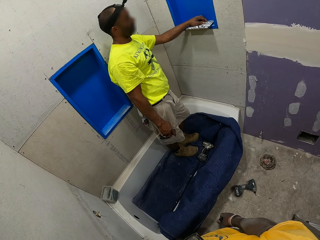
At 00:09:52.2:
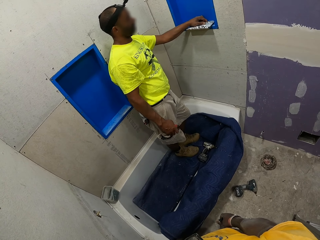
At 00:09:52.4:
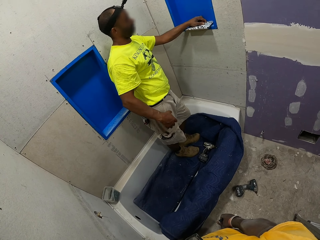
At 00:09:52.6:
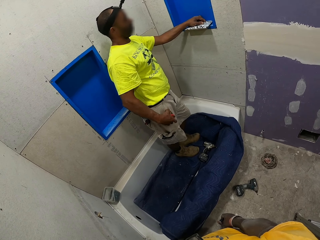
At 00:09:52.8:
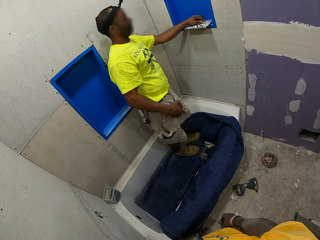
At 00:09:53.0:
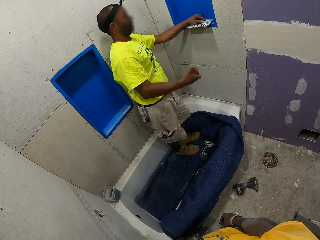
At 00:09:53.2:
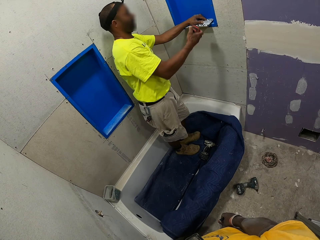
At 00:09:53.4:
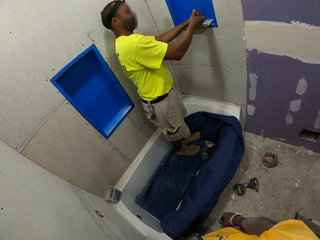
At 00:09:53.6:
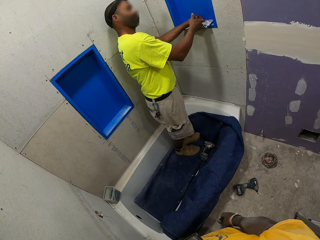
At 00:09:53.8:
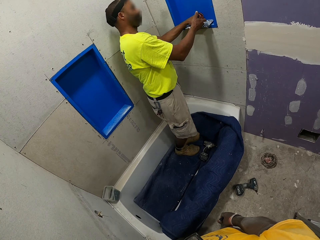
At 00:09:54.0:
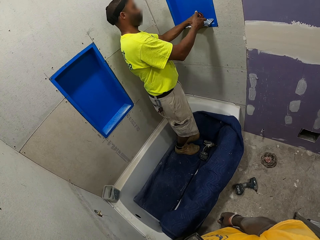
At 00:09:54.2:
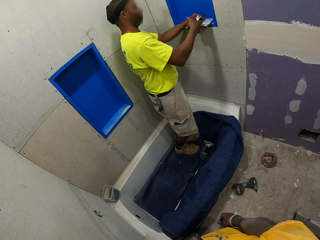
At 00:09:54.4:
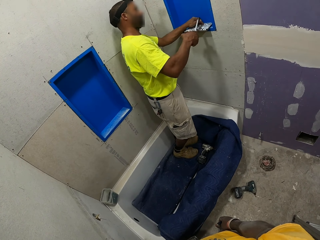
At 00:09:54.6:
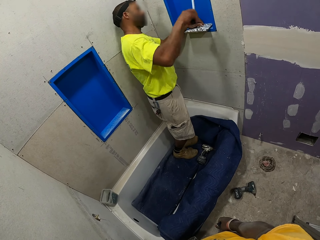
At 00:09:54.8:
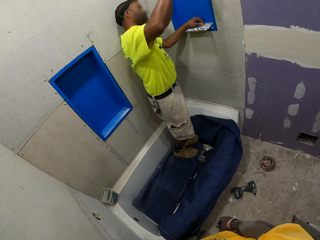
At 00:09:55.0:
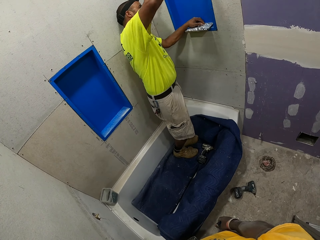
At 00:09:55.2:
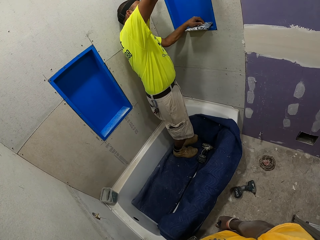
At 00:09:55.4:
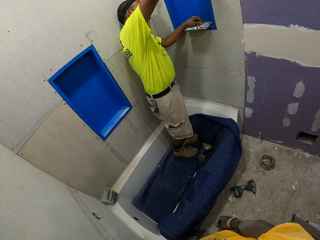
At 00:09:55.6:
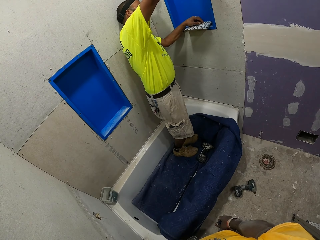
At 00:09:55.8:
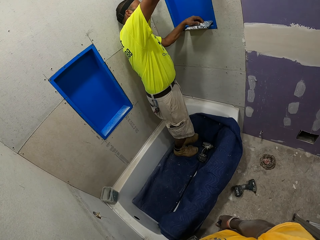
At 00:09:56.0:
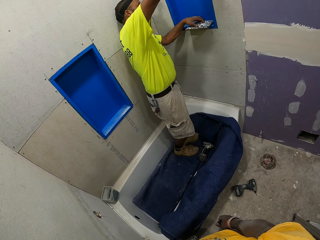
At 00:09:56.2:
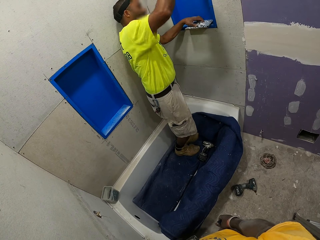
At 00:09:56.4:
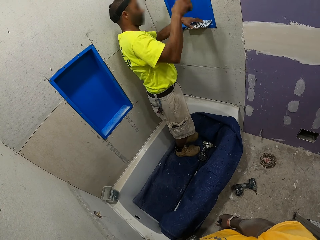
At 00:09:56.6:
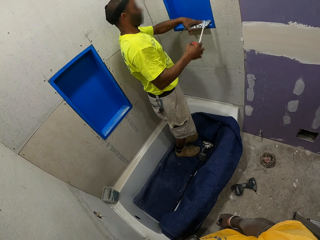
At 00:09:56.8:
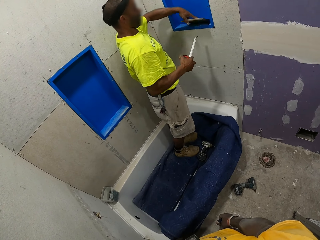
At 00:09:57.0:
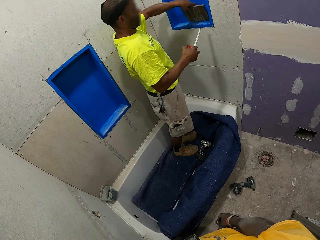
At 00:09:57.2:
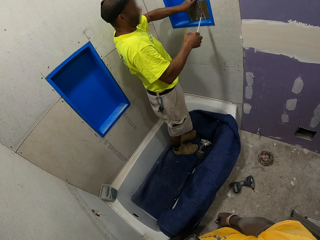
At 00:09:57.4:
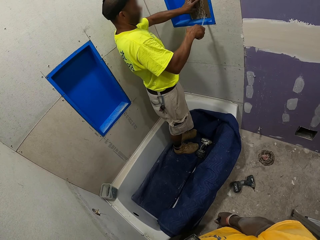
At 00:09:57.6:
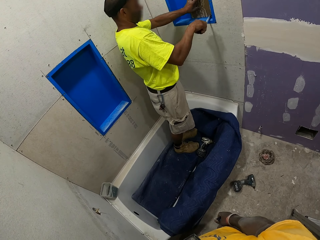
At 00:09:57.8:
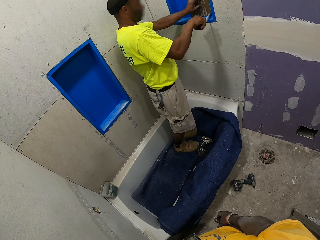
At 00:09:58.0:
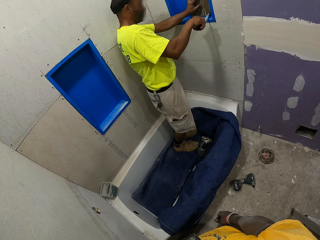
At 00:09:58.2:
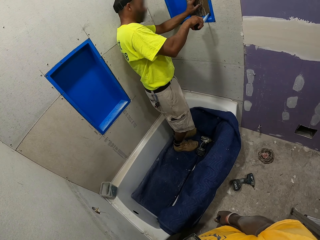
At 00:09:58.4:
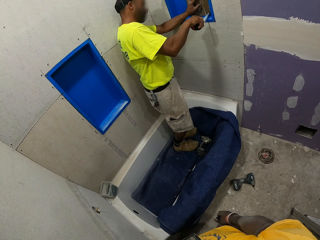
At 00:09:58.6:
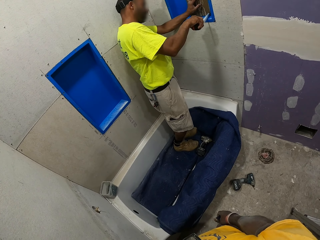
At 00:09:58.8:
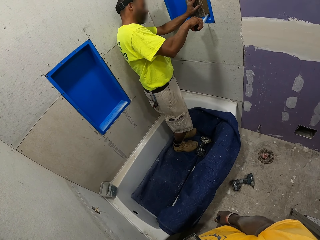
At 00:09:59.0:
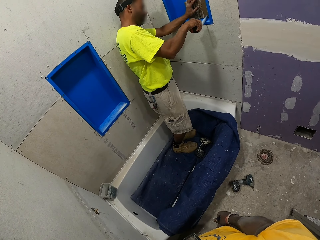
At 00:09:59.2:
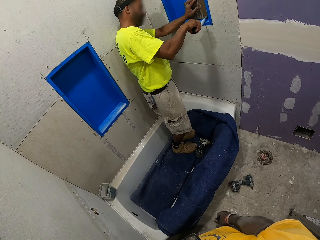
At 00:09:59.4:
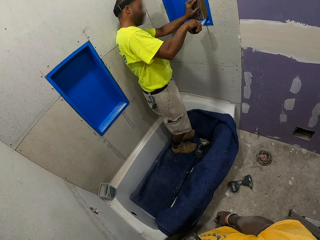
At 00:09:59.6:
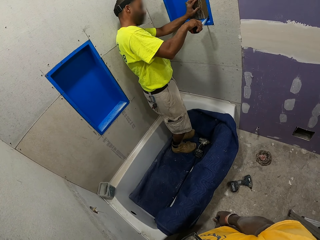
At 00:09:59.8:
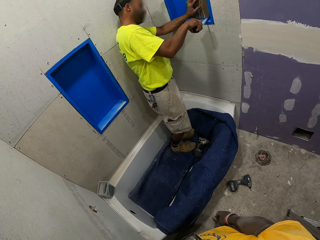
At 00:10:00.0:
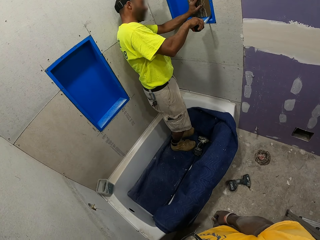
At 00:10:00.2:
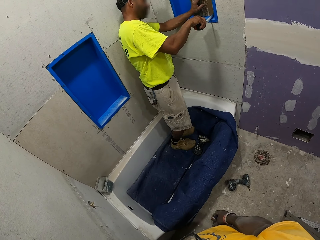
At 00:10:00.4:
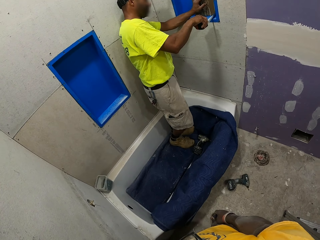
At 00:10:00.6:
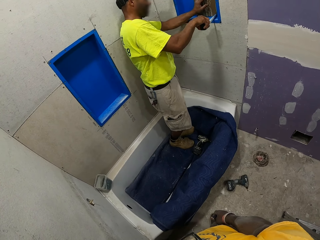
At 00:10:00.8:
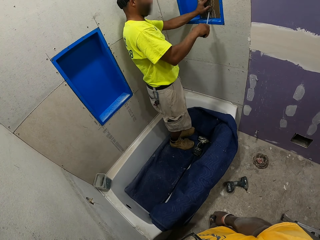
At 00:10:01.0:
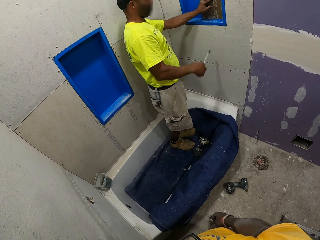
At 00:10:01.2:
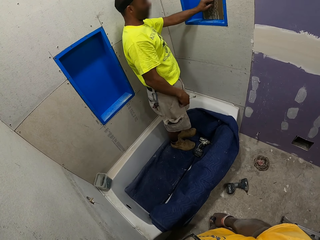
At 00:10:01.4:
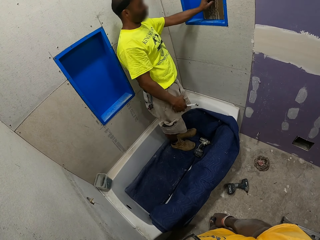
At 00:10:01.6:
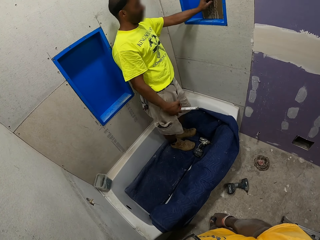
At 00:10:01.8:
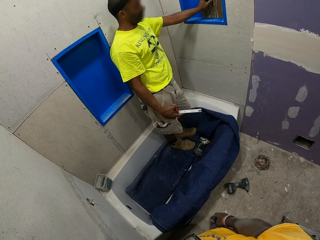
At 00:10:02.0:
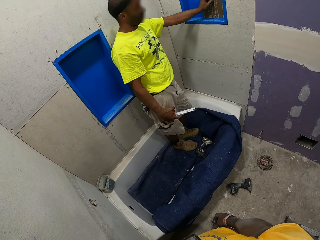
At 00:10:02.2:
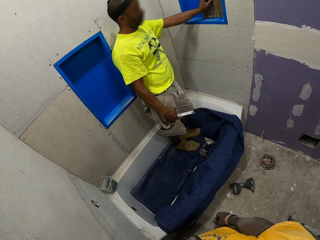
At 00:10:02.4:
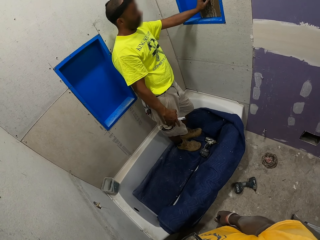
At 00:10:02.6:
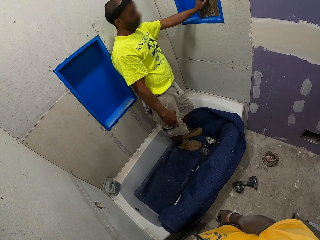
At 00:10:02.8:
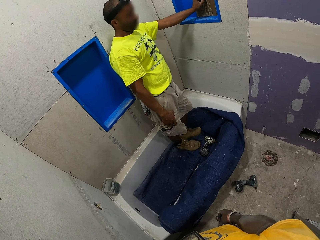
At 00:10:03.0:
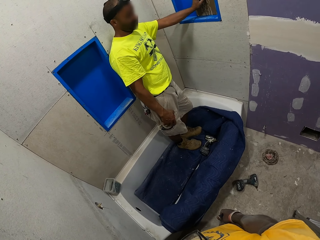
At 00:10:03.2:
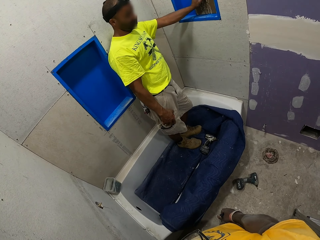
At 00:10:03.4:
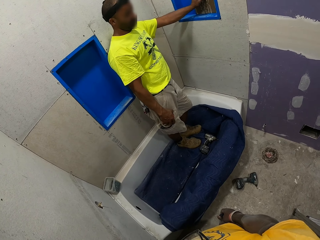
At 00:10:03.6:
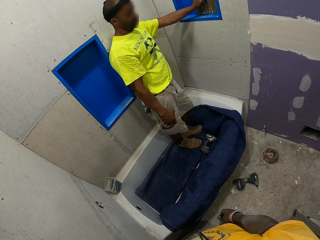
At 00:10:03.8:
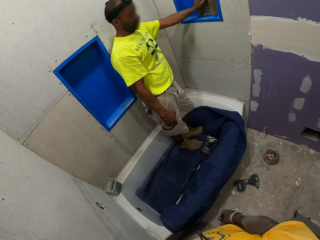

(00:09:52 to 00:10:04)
A man places something on the window. The camera wearer does something on top of the window. The man measures the window.

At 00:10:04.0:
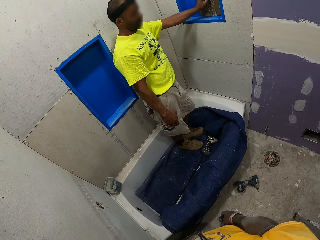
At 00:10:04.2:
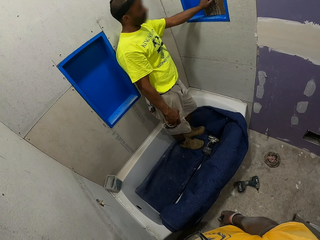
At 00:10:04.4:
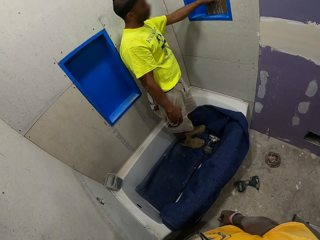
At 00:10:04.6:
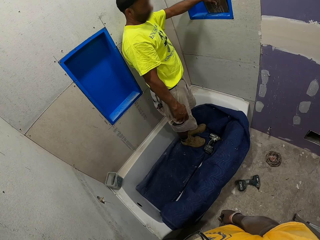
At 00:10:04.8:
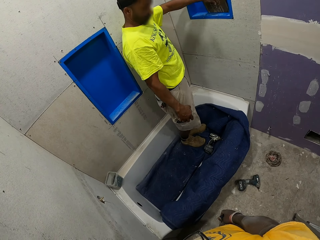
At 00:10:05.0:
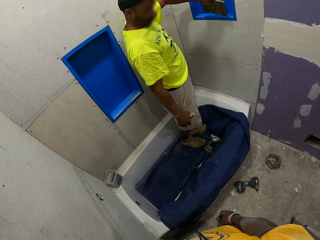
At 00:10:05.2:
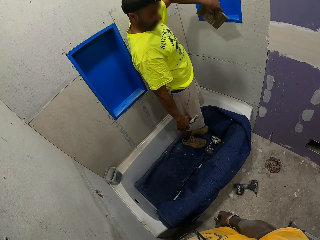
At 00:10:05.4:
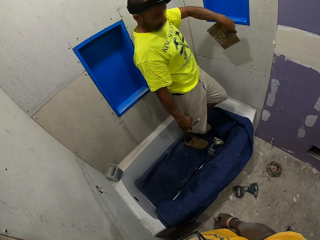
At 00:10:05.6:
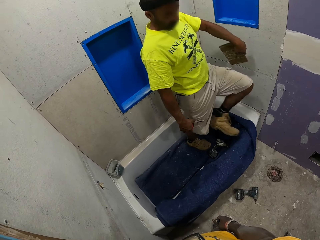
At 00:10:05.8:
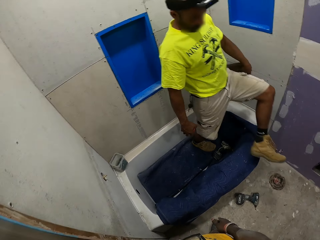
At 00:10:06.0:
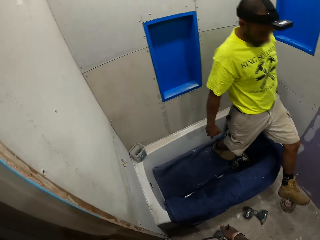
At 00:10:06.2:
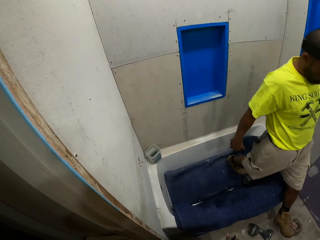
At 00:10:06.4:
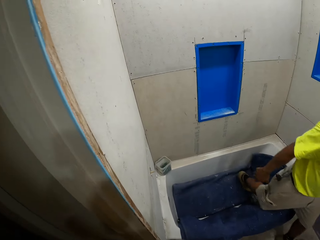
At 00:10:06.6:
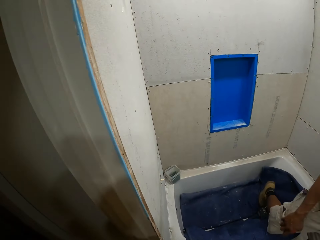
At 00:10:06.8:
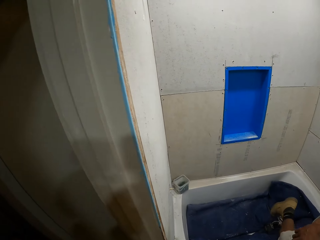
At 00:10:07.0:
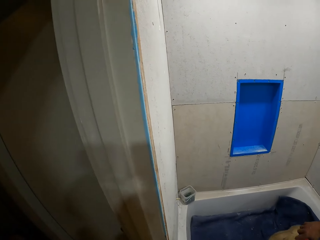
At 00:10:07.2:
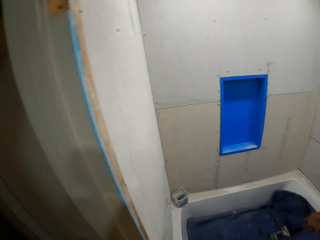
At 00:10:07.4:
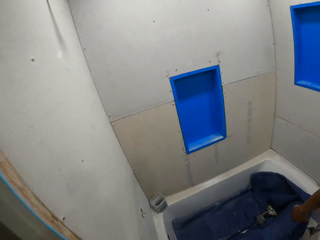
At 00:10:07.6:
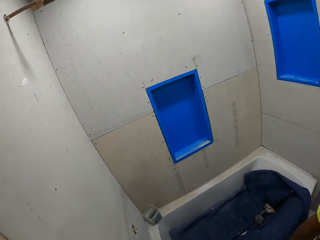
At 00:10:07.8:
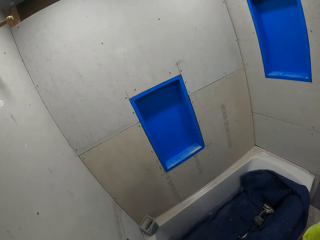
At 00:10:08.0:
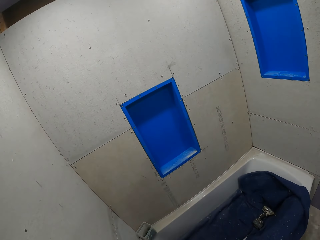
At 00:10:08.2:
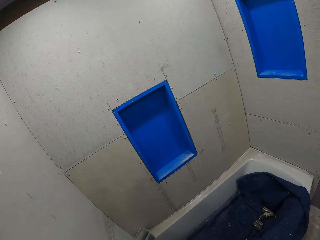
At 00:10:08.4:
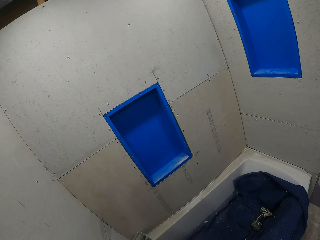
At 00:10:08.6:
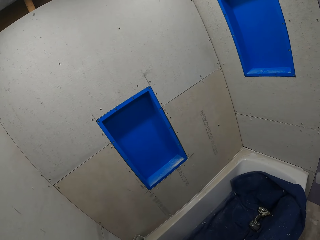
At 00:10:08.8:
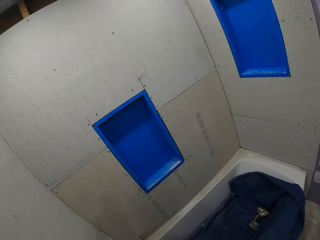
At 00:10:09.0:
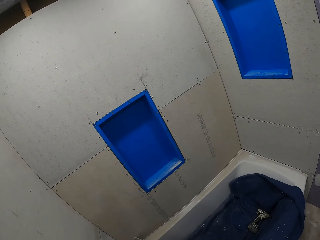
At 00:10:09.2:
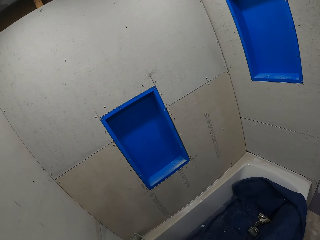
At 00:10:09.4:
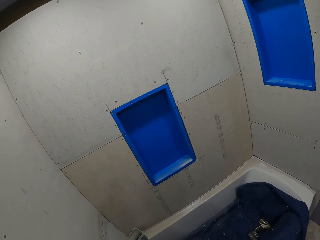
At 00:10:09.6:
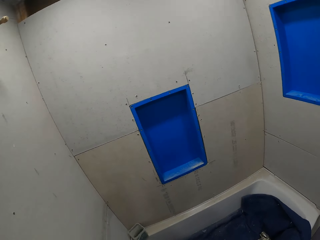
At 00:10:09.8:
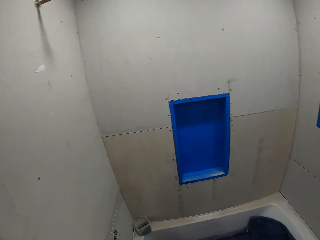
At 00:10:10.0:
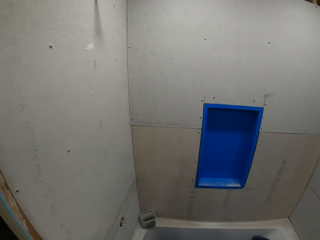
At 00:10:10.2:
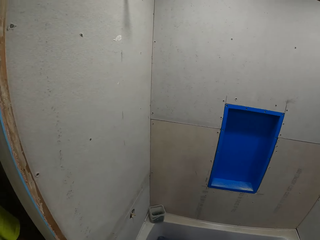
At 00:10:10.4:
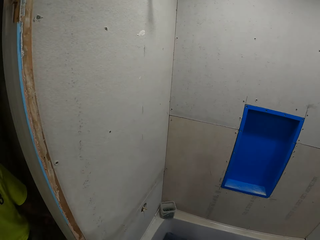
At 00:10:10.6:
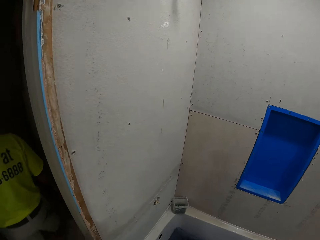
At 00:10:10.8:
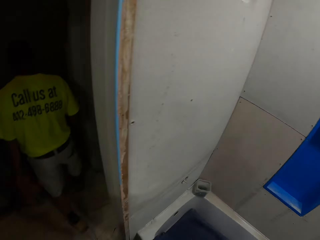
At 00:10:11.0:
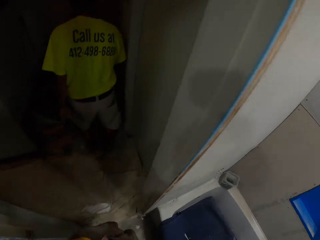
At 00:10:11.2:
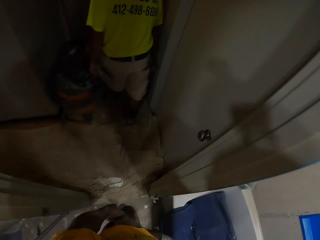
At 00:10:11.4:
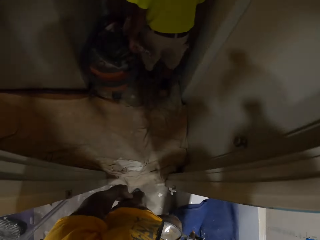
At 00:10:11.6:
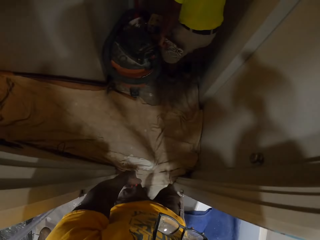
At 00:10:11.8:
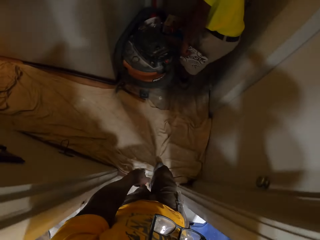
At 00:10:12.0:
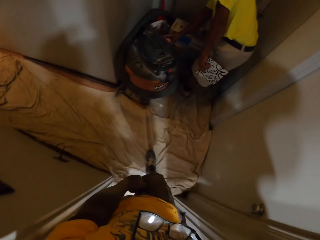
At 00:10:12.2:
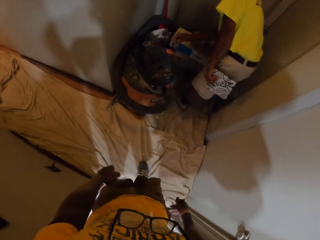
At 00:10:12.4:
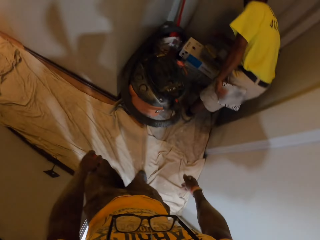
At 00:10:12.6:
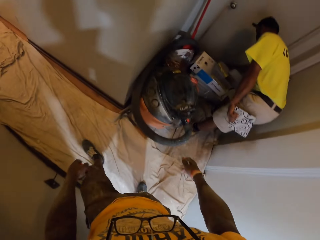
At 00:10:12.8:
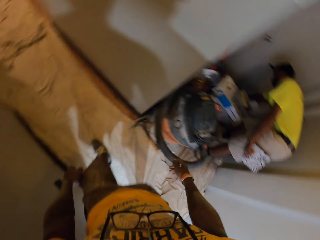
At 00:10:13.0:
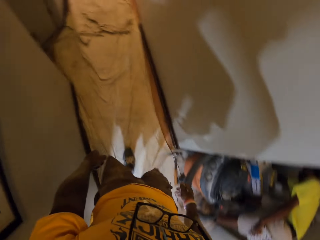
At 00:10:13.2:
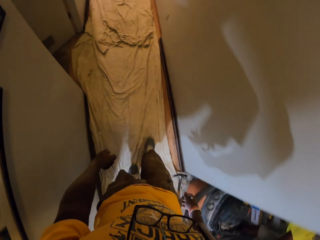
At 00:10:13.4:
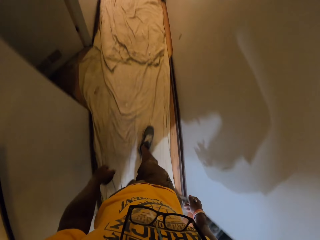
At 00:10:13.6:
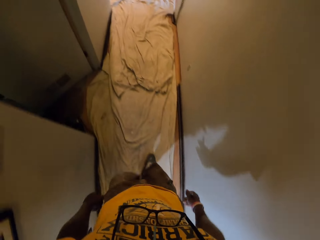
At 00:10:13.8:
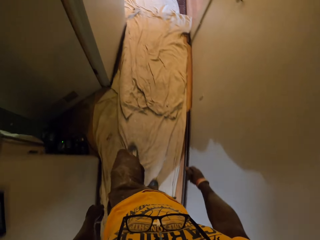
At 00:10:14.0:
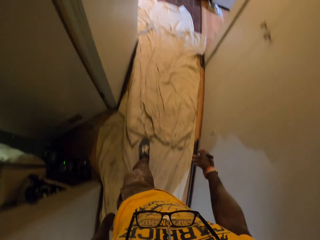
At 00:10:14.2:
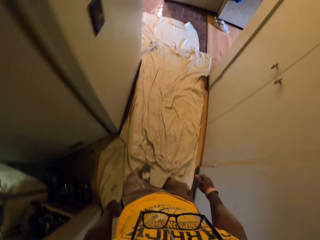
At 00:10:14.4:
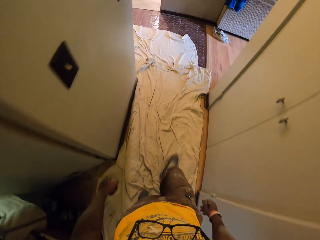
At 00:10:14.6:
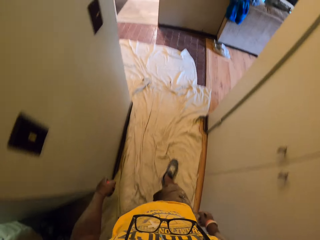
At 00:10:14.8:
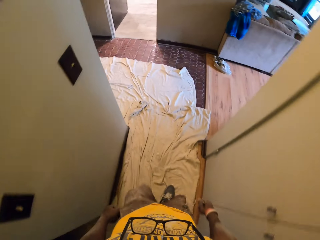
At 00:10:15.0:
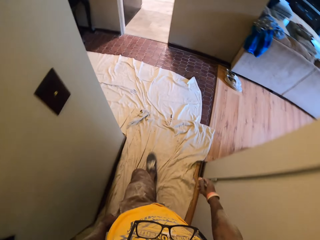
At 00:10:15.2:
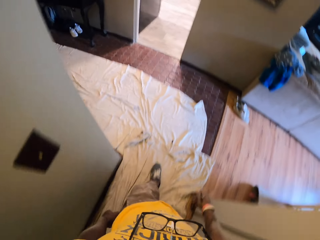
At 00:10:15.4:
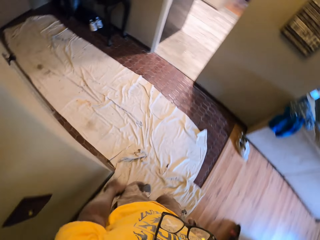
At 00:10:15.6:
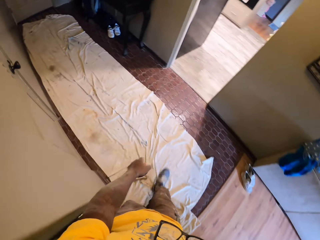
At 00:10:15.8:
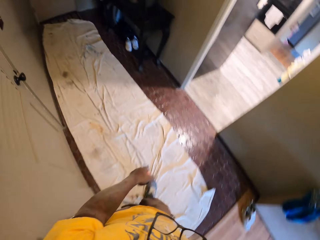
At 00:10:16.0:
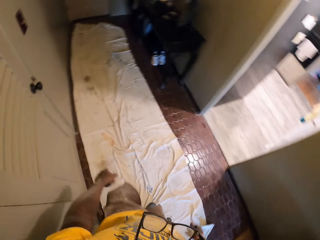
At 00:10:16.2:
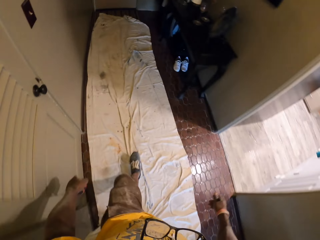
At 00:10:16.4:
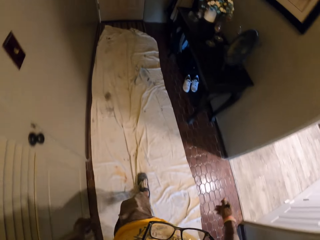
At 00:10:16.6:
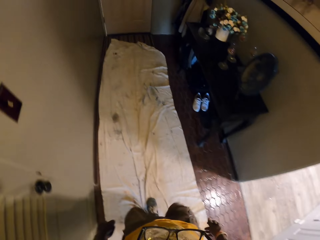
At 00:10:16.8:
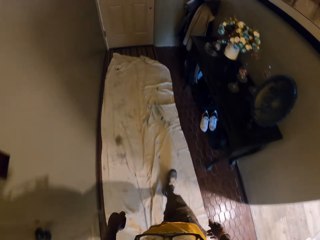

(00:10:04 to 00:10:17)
A man moves around the room. The man walks out of the bathroom. The camera wearer walks out of the bathroom. They move around the room.
